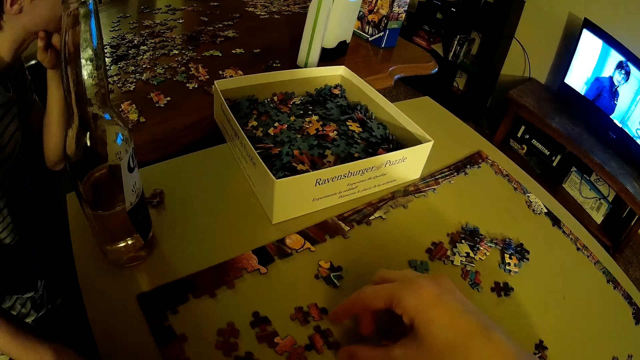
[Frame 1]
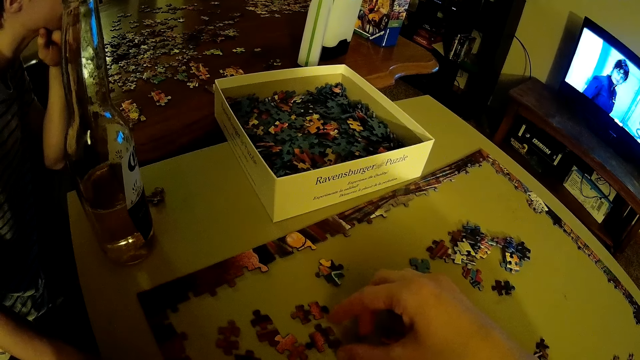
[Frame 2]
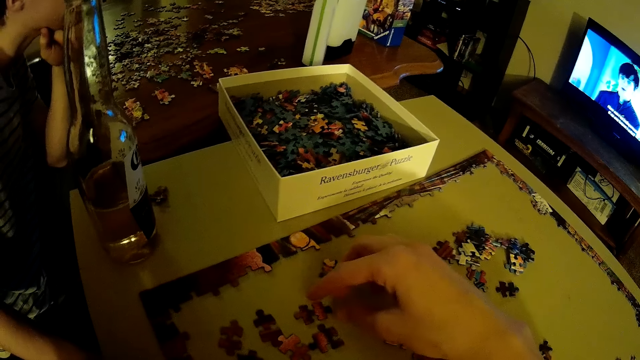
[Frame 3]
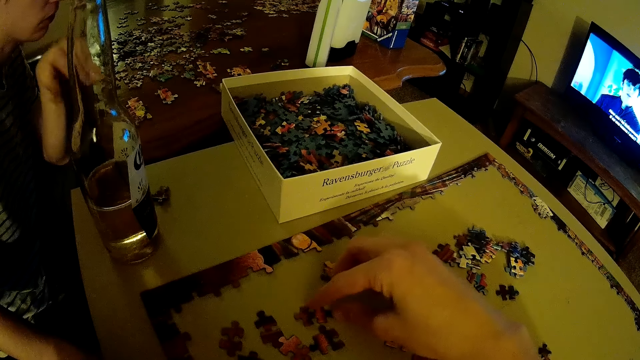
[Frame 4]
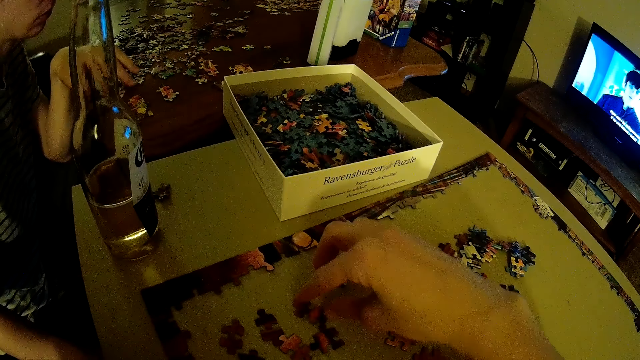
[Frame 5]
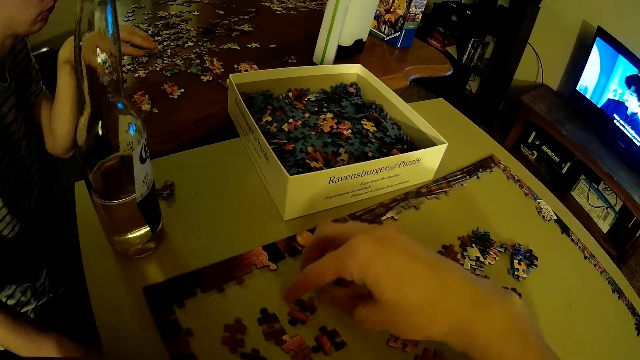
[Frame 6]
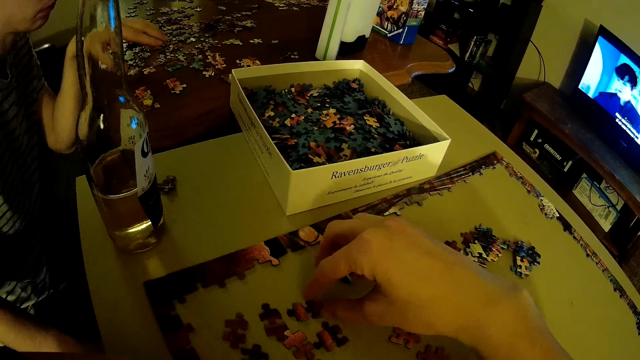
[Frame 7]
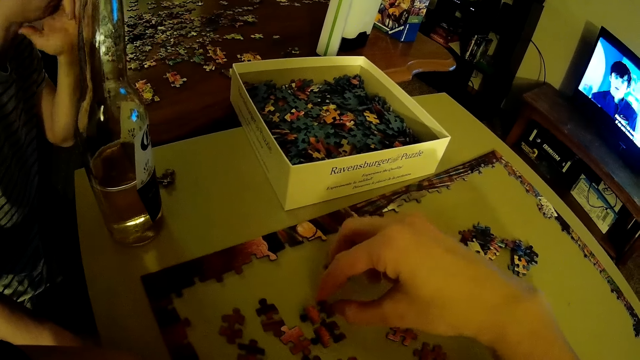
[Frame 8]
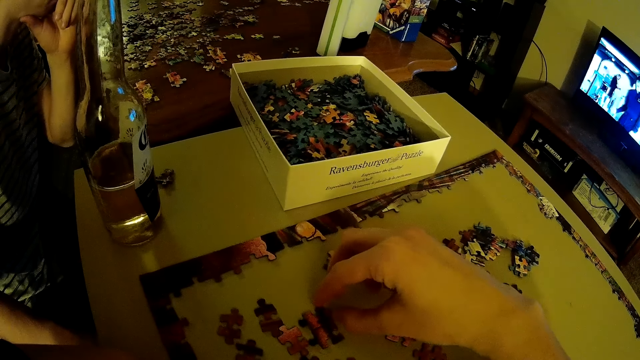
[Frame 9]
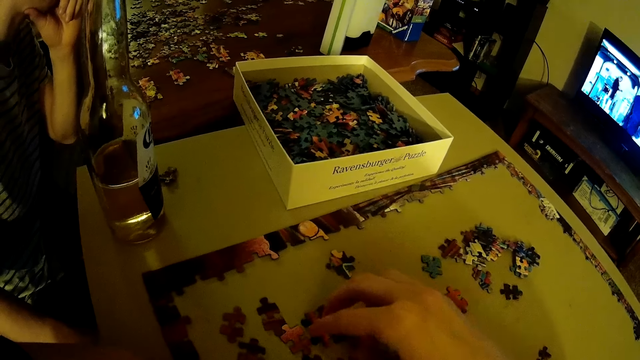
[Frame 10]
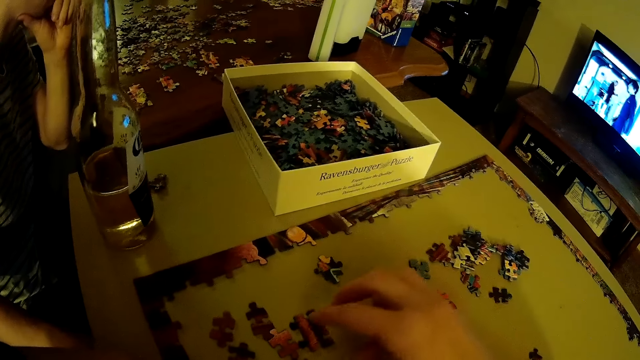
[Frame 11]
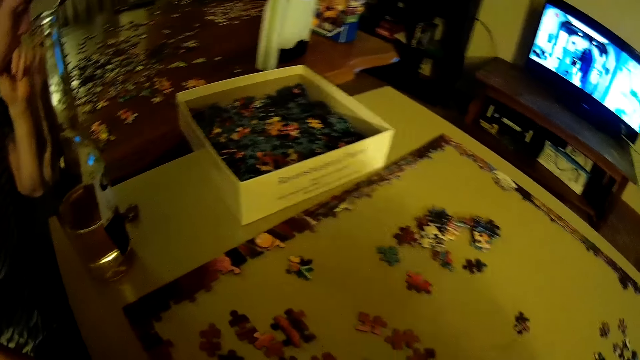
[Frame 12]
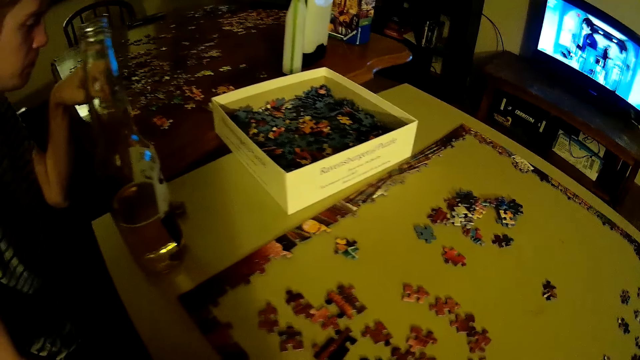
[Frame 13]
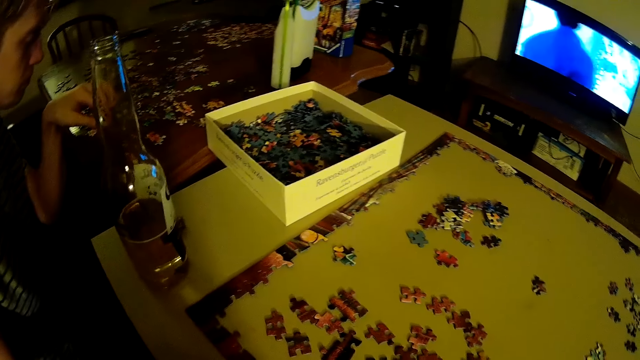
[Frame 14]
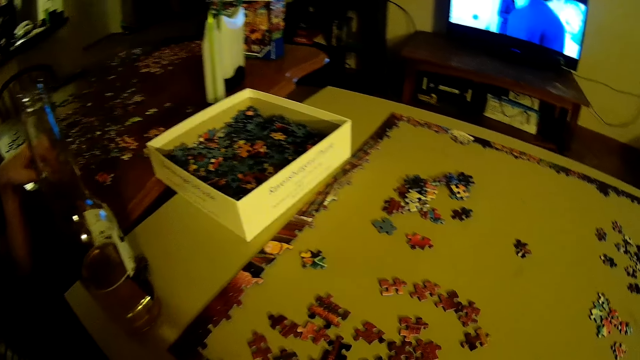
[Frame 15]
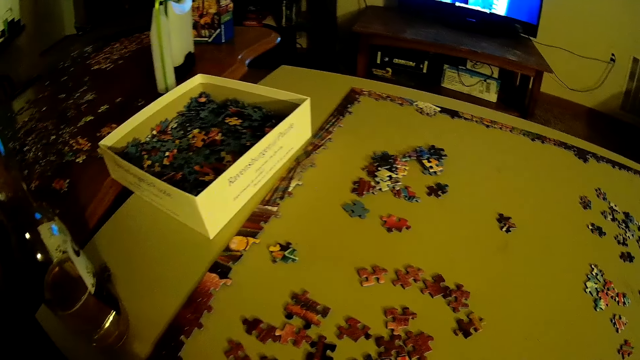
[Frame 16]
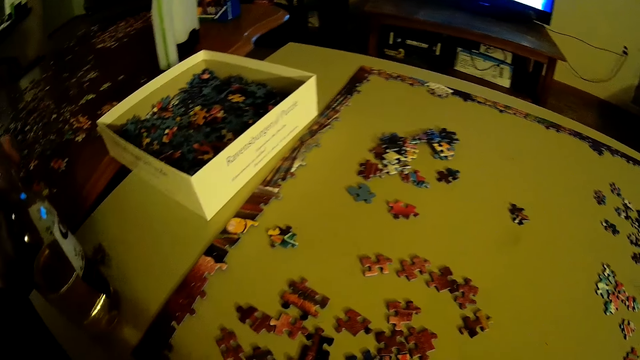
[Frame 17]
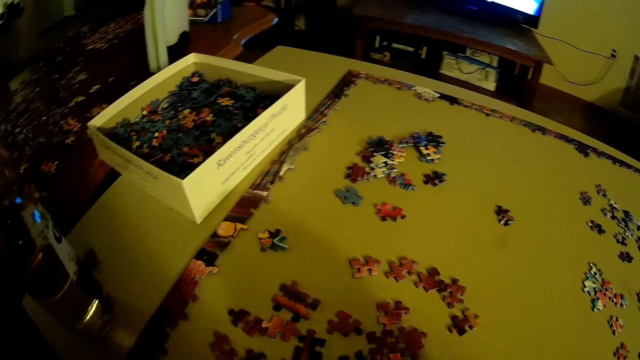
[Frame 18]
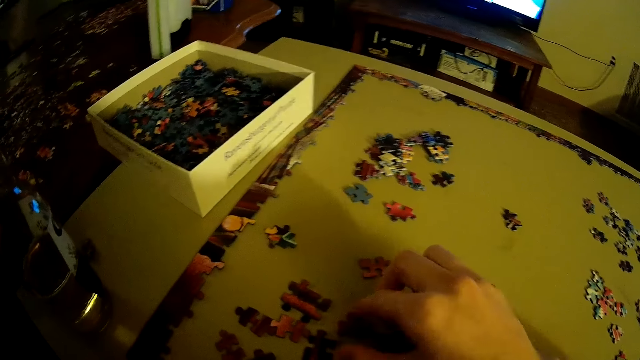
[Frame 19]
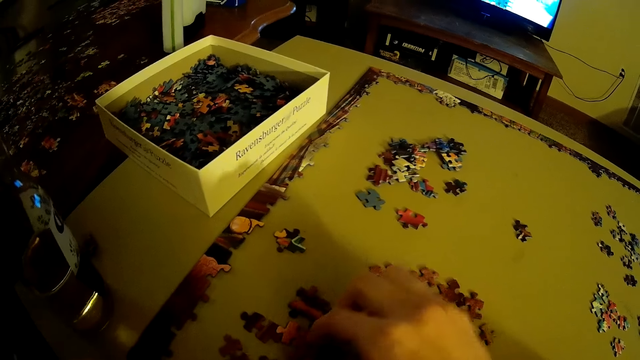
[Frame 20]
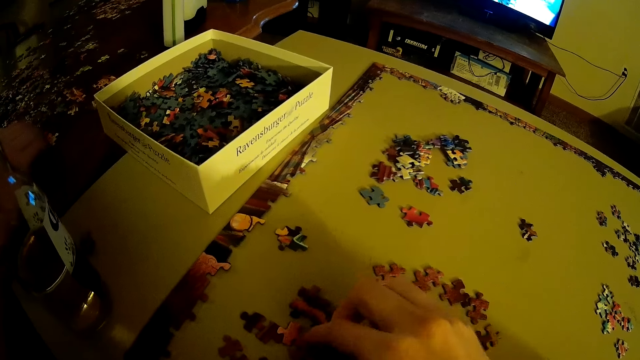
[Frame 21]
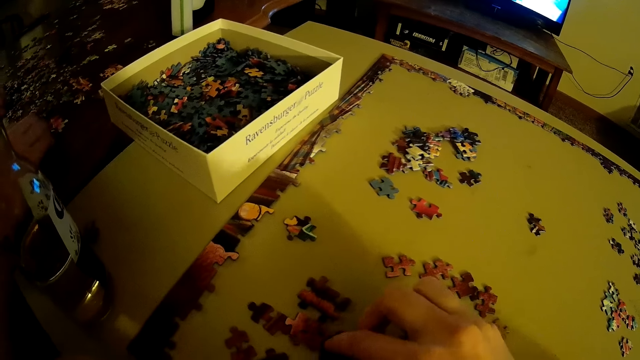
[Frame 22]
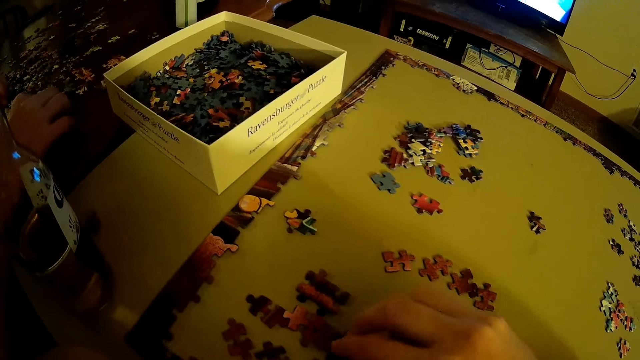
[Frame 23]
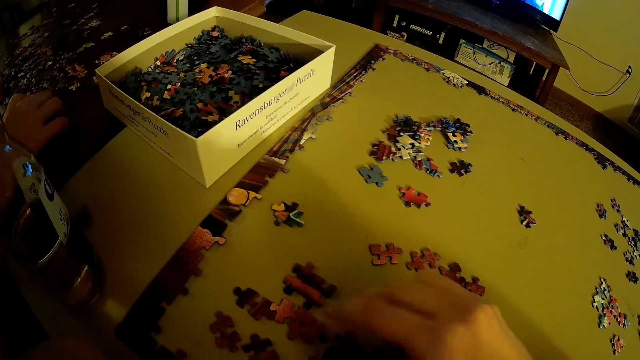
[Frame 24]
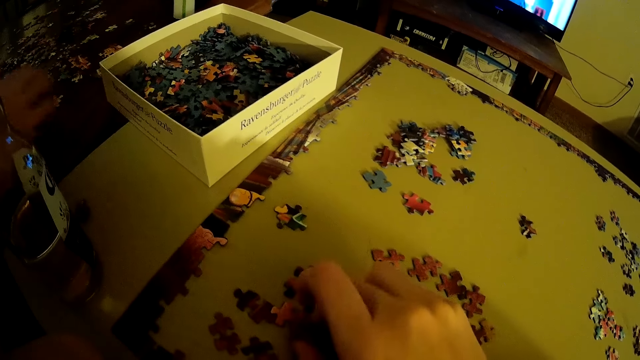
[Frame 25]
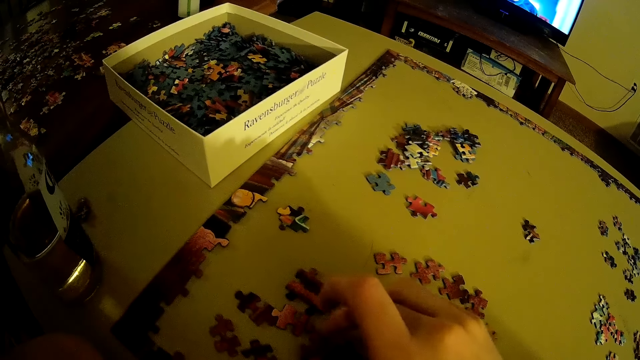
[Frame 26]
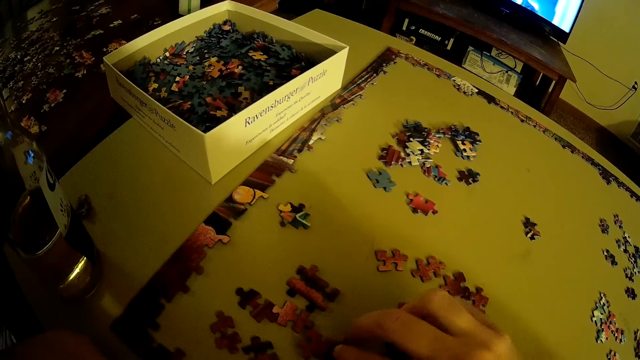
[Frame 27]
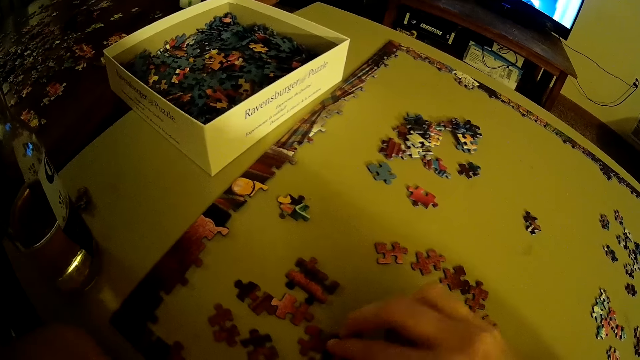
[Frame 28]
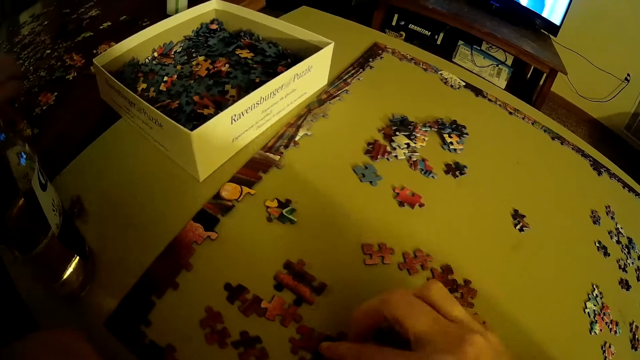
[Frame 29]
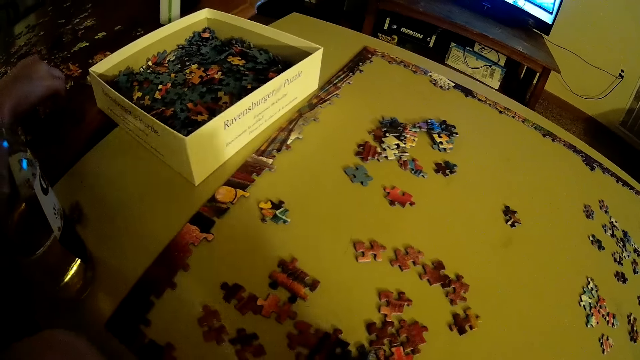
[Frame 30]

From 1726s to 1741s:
The camera wearer aligns a card on the table. A man slides cards on the table. The man holds cards on the table. The camera wearer arranges cards on the table.

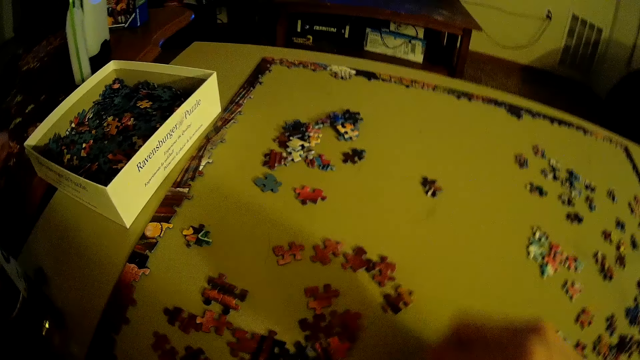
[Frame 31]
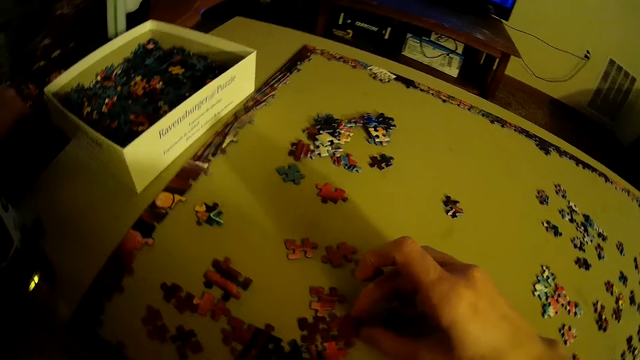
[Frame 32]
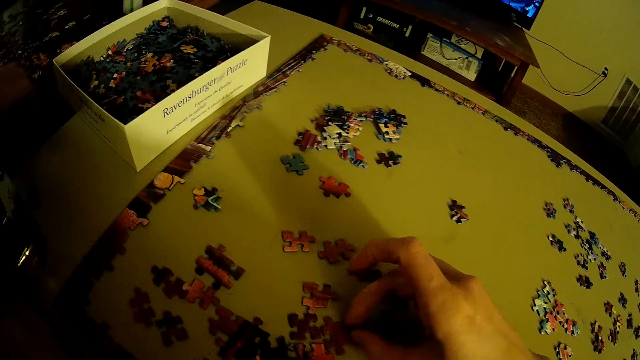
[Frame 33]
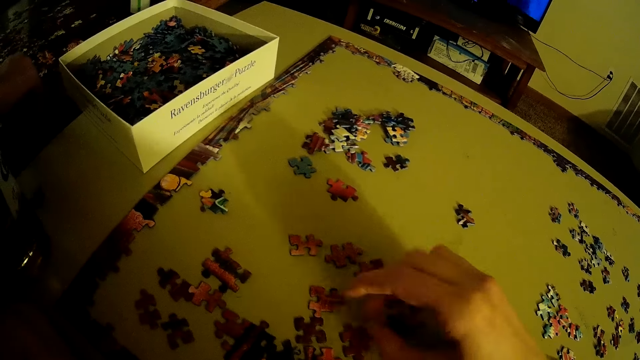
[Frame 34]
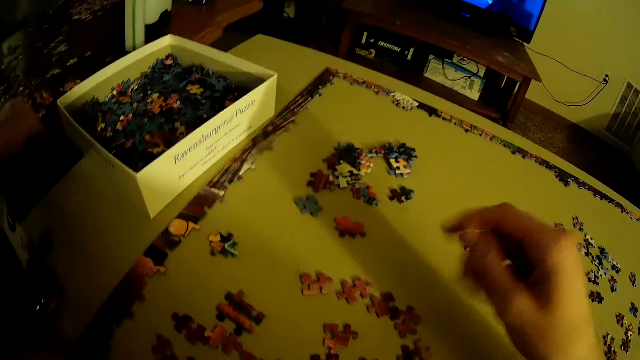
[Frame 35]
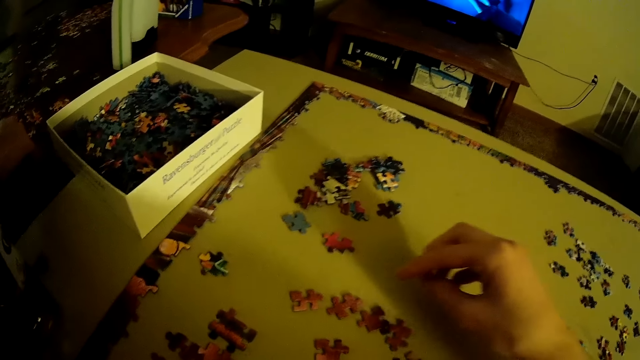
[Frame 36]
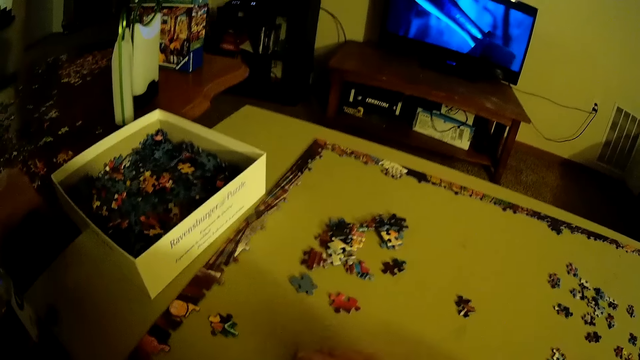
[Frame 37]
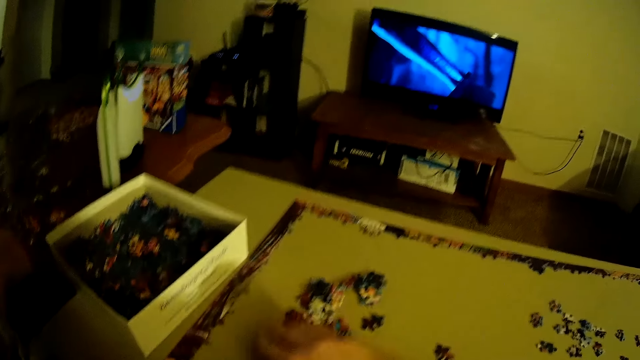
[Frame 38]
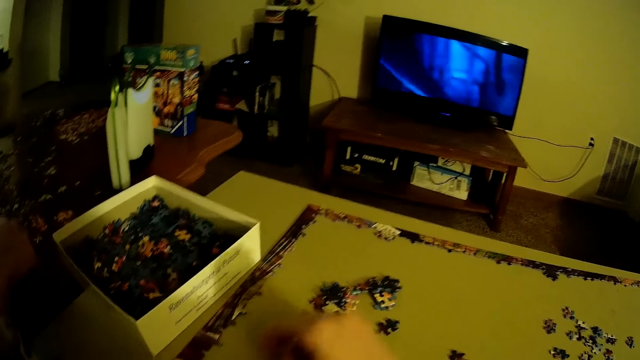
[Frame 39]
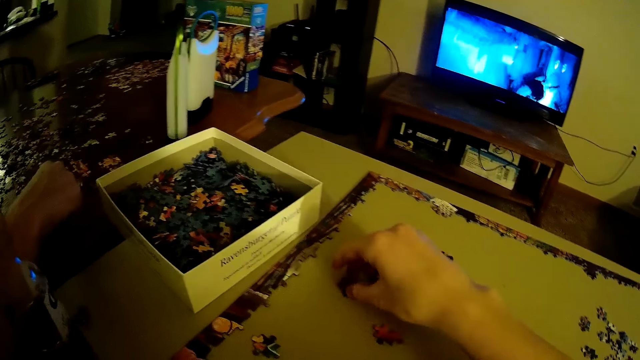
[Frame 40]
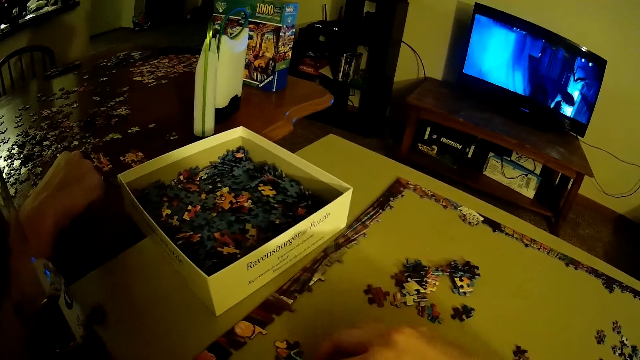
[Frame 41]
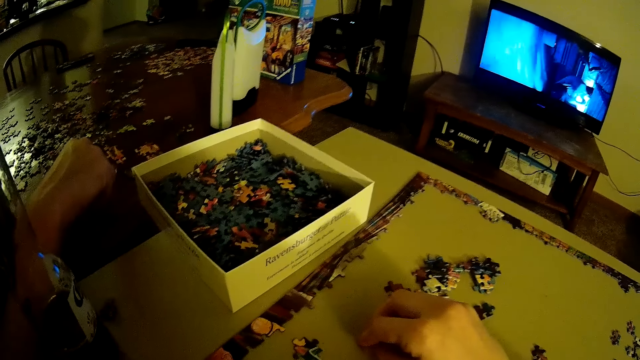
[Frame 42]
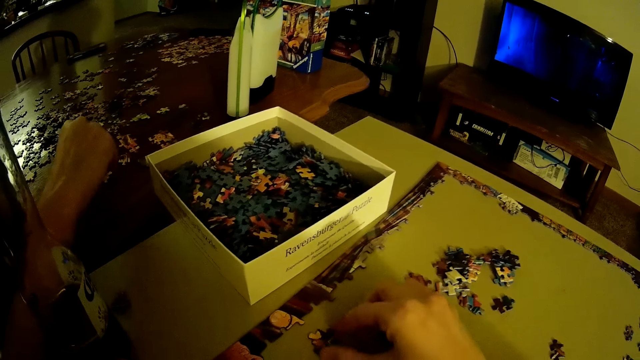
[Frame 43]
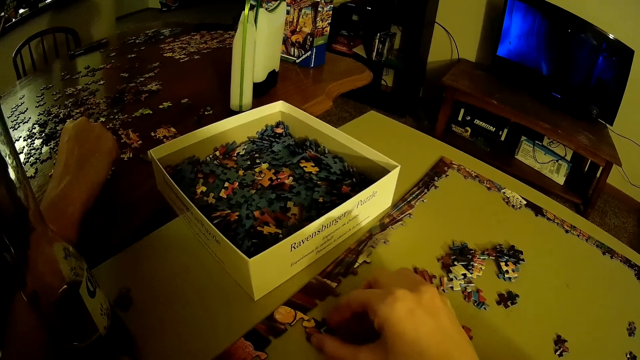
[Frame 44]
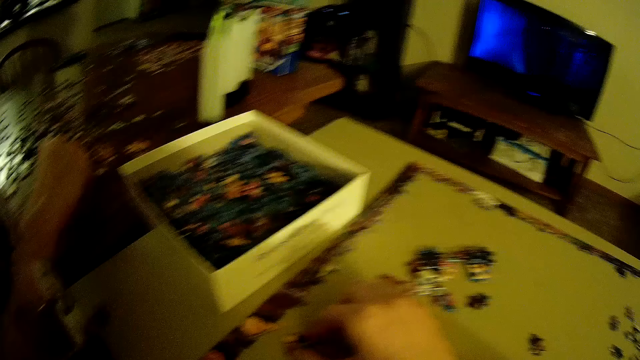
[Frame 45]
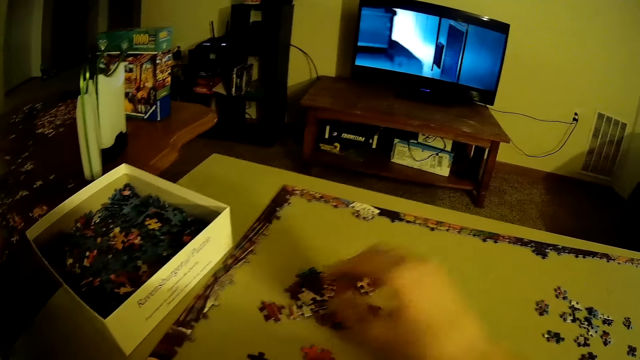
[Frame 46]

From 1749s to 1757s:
The camera wearer holds cards on the table. They pick a card from the table.
